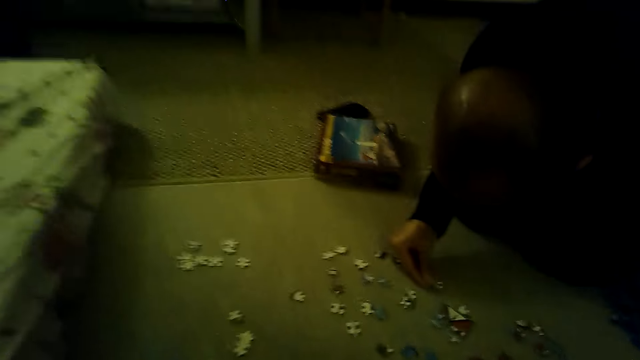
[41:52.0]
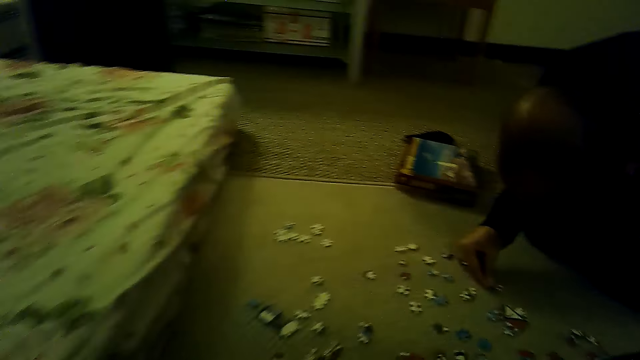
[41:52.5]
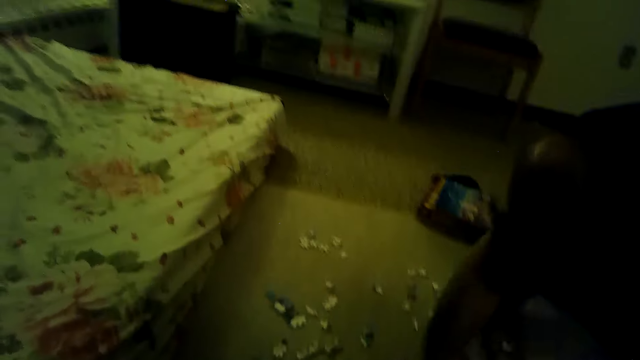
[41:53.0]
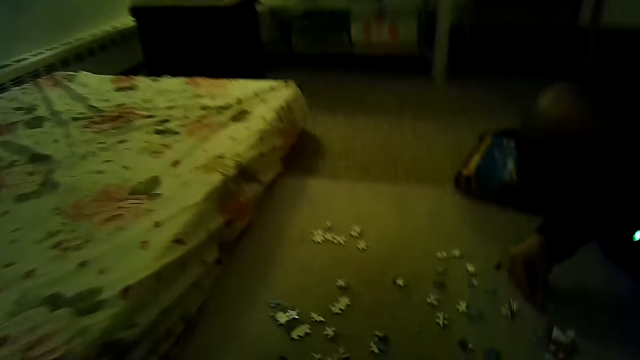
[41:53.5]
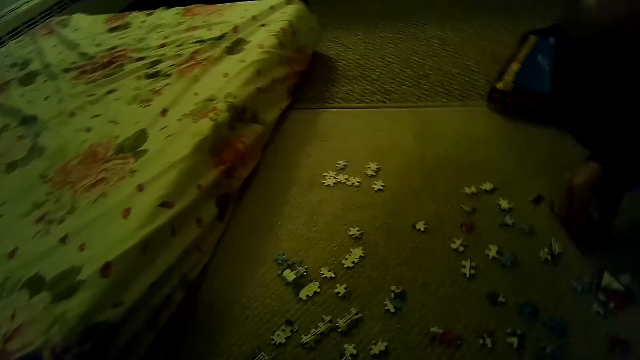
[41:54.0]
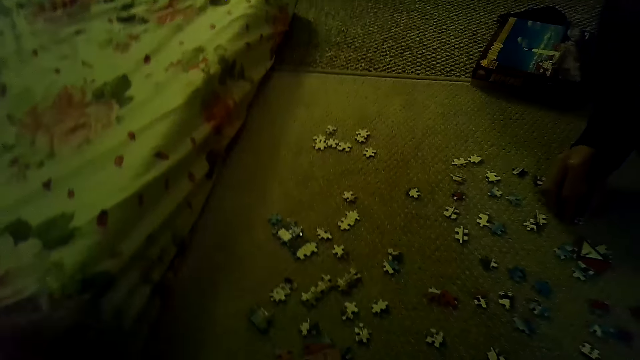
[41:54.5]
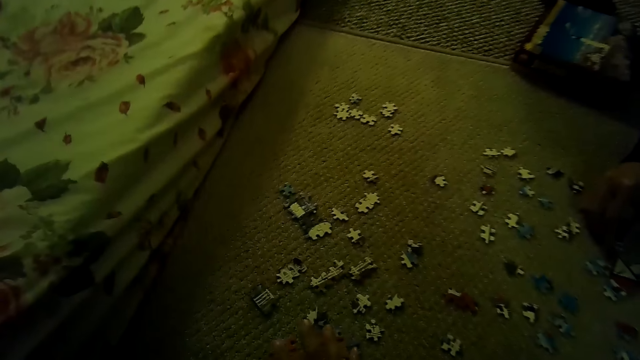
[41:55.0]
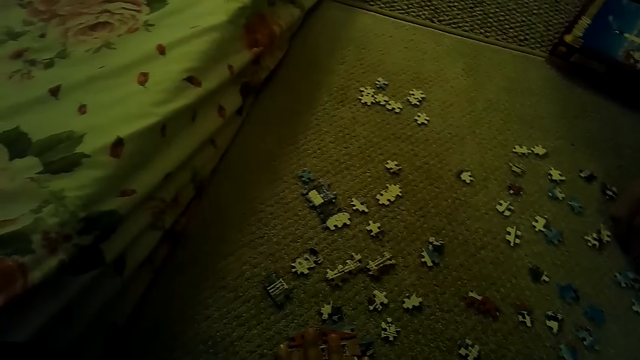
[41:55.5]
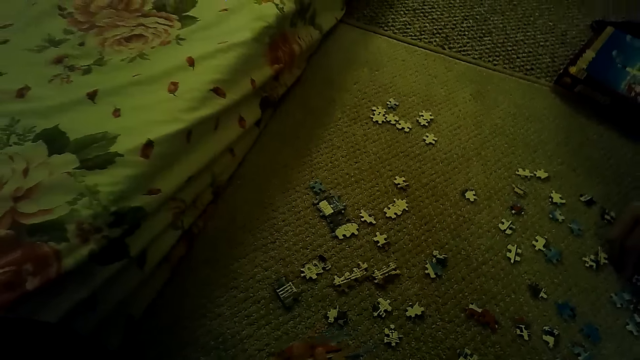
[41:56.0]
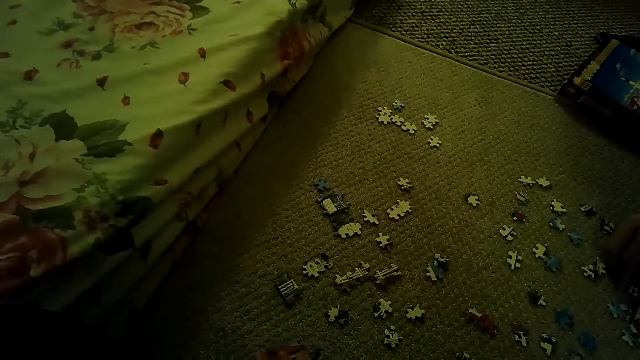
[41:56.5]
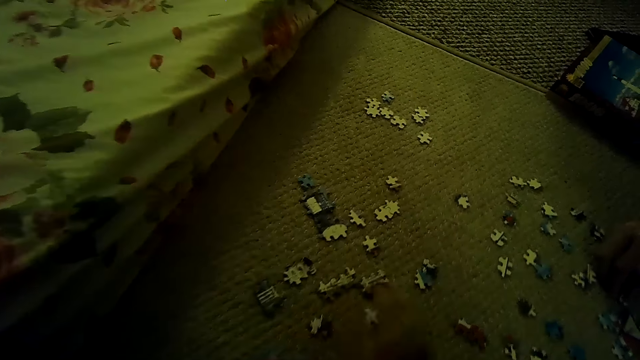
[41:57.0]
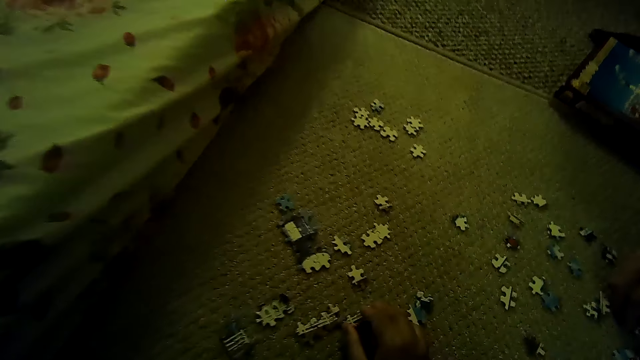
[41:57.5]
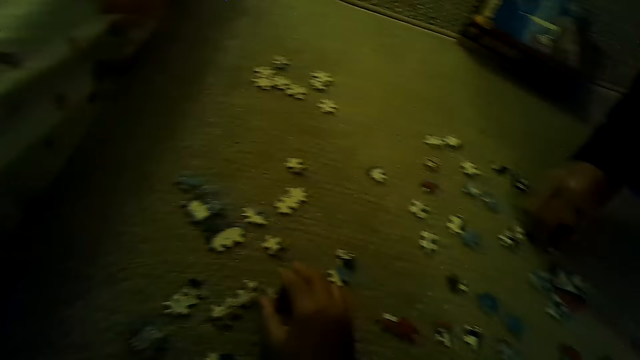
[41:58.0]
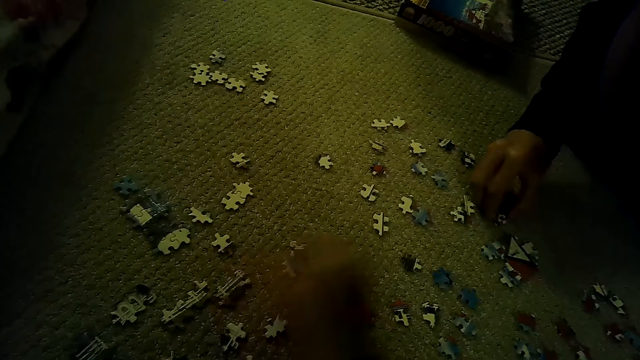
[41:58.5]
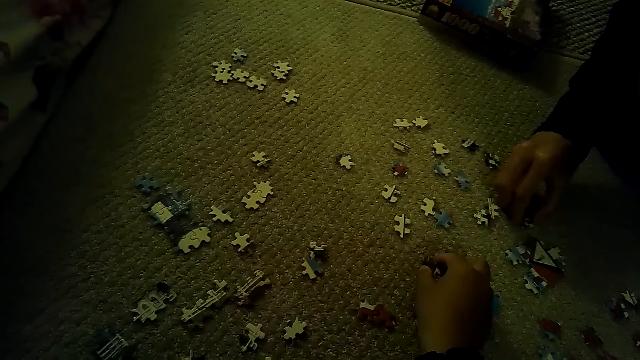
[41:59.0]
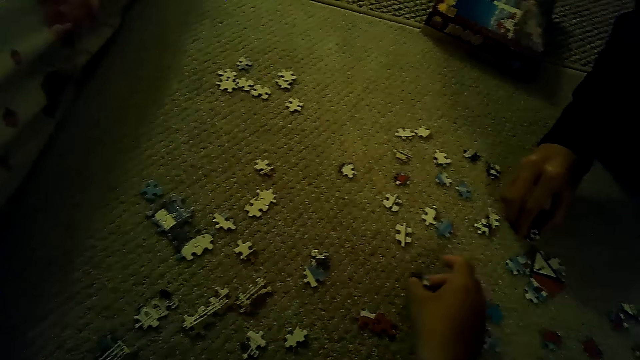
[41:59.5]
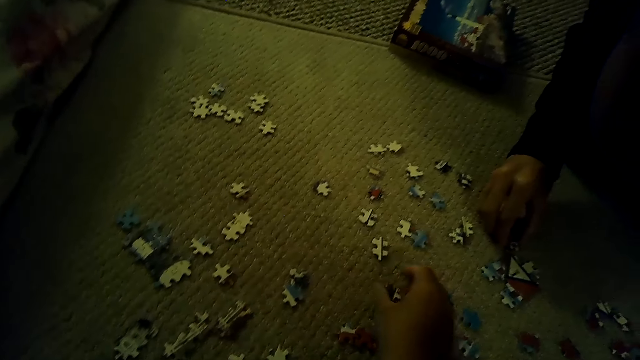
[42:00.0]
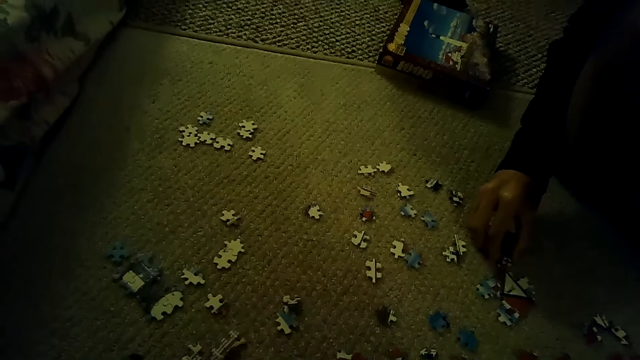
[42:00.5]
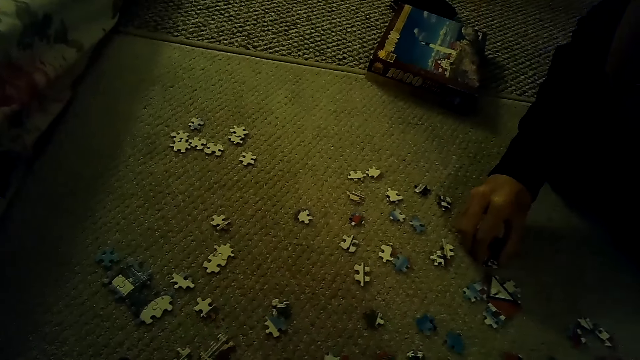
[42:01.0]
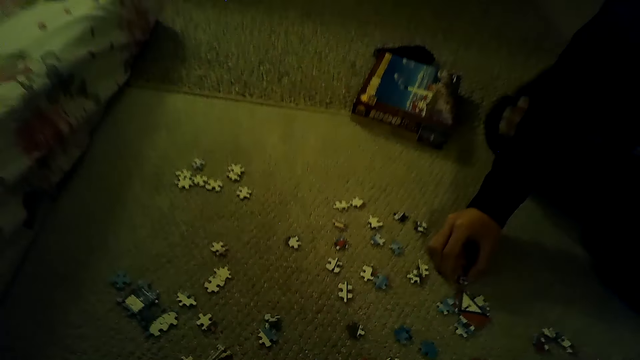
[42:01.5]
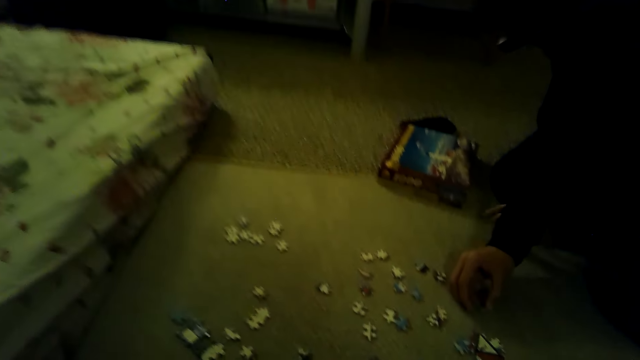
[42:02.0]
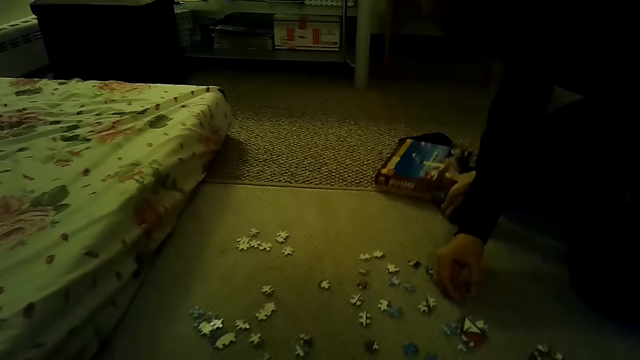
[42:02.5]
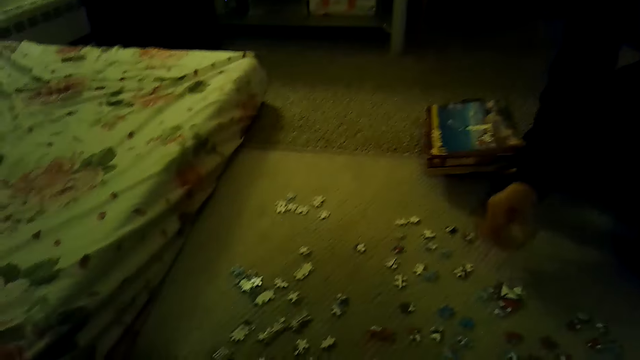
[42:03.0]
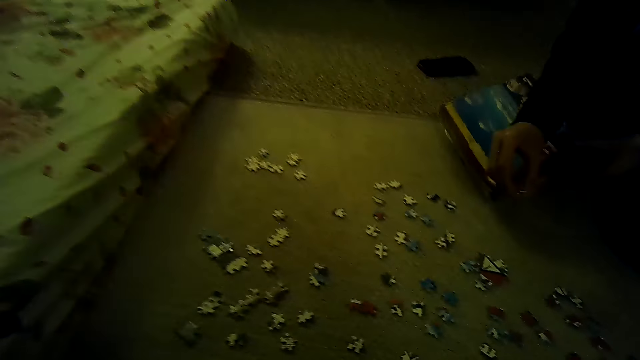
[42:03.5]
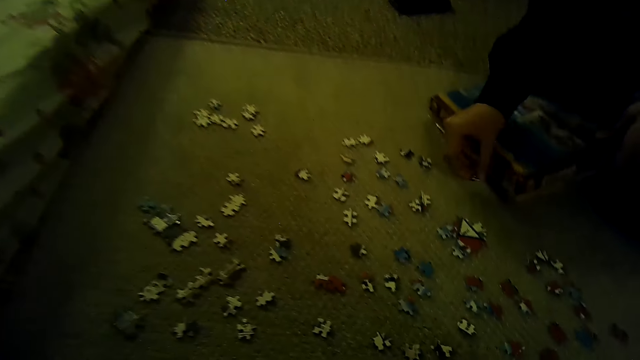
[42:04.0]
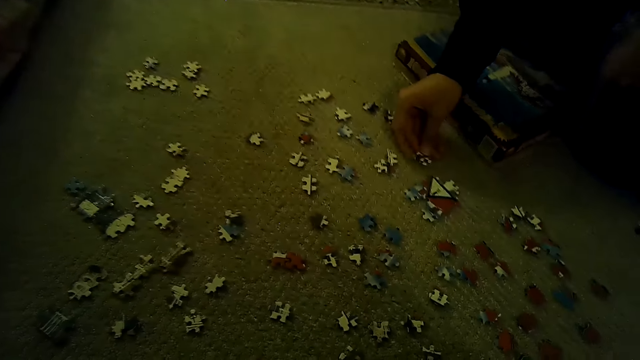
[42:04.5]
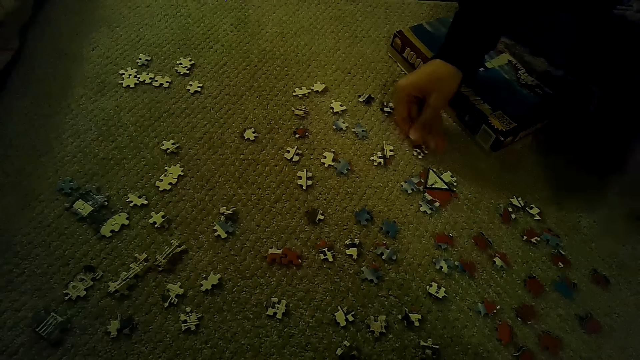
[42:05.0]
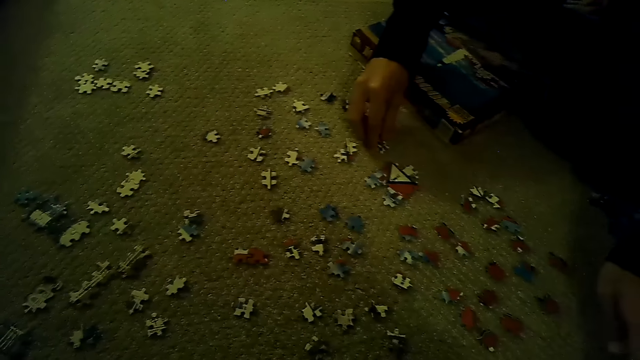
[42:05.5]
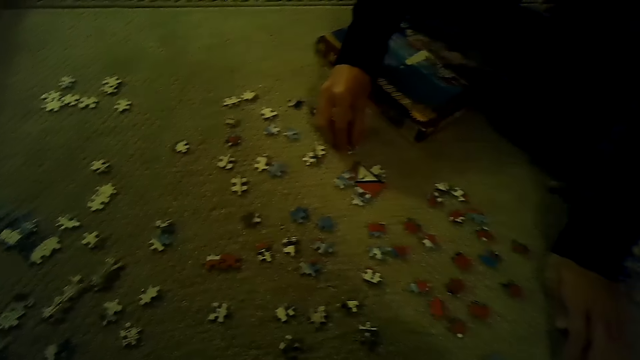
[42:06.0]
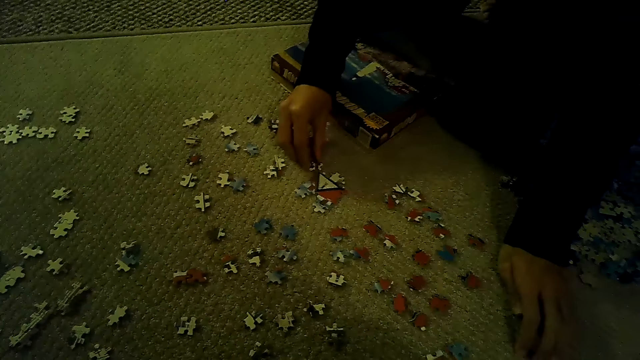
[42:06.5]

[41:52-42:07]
The camera wearer moves the hand. They play the jigsaw puzzle on the floor, and pick a puzzle piece. A man fixes the puzzle piece. The camera wearer picks the box from the floor. The man plays the jigsaw puzzle on the floor.

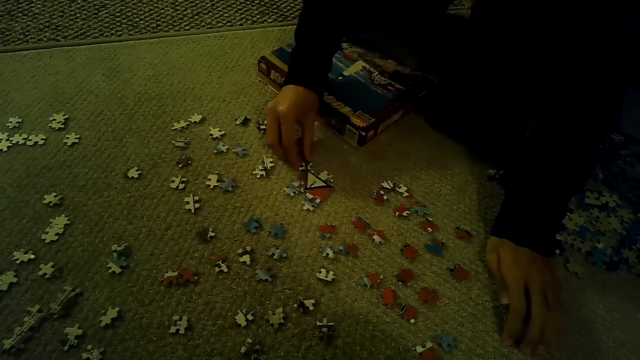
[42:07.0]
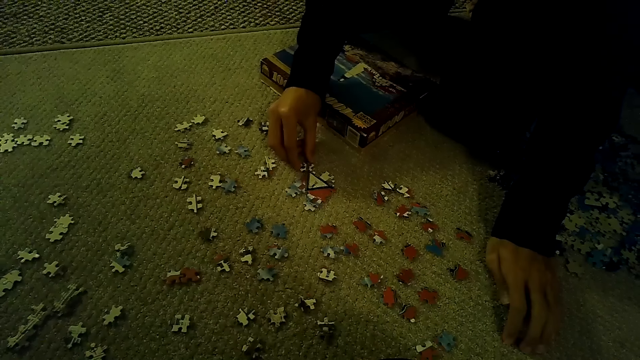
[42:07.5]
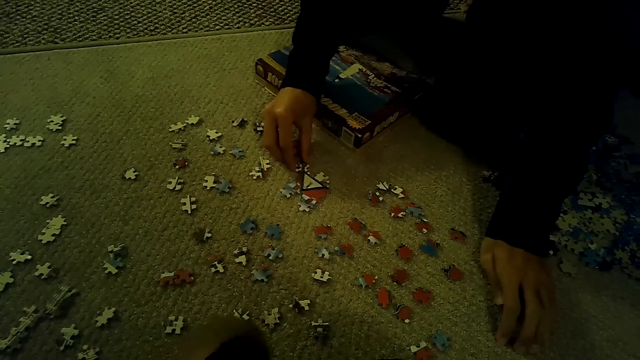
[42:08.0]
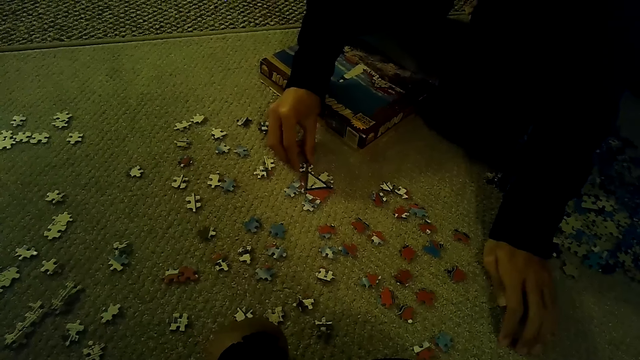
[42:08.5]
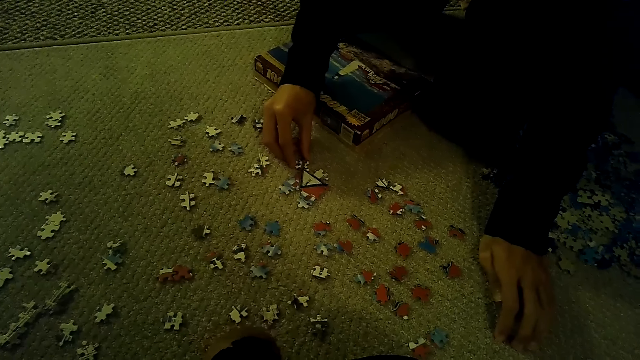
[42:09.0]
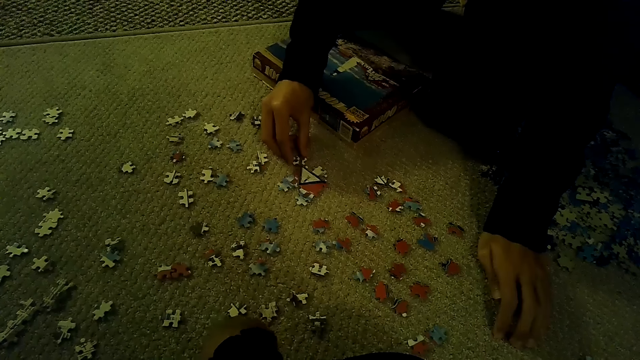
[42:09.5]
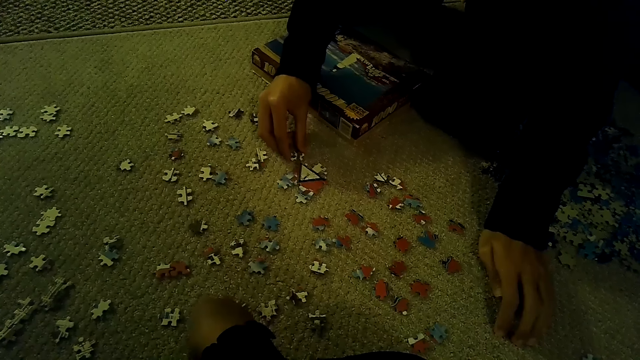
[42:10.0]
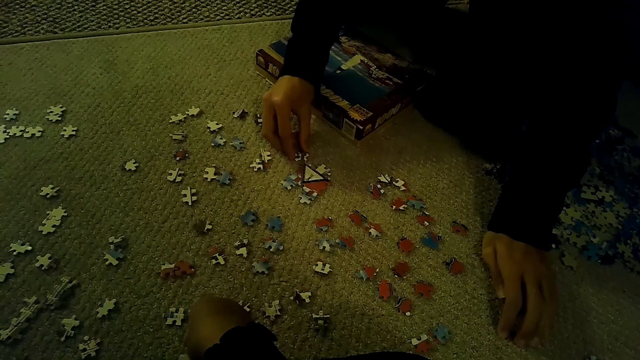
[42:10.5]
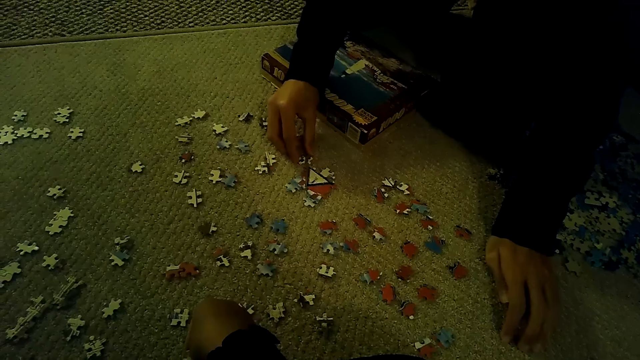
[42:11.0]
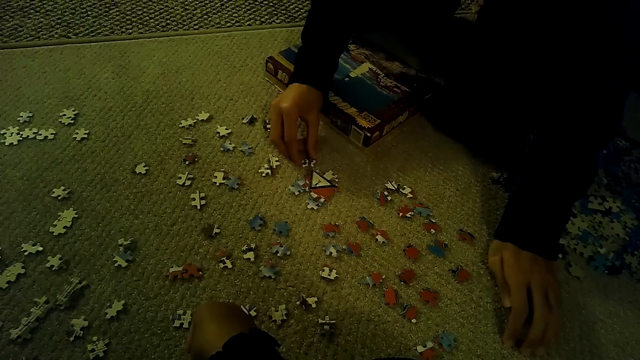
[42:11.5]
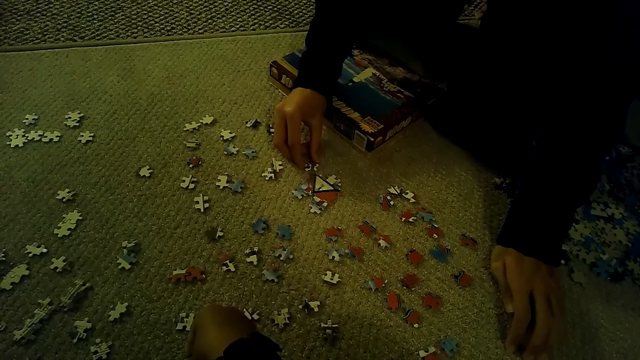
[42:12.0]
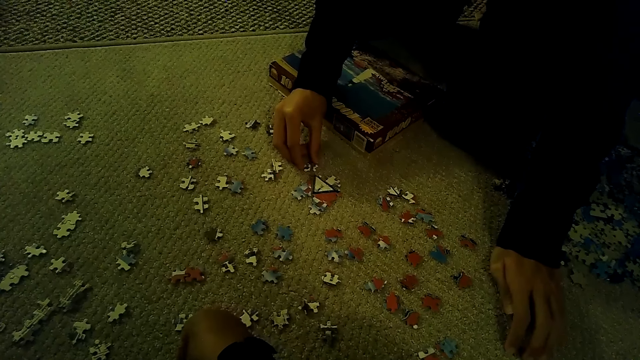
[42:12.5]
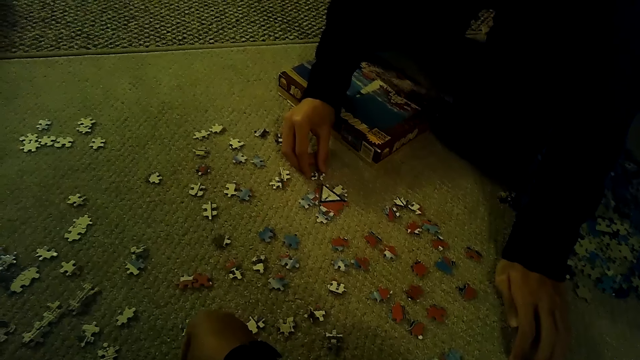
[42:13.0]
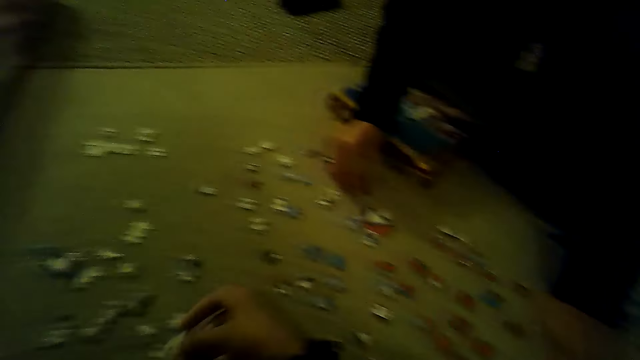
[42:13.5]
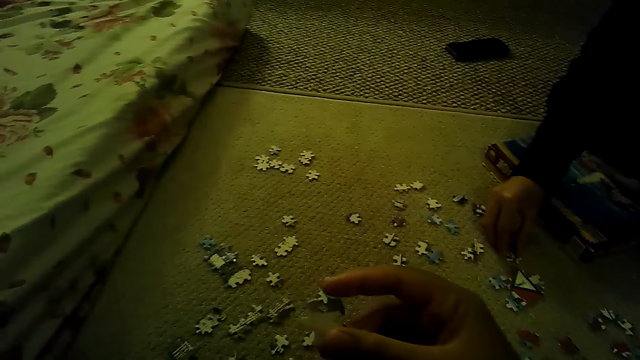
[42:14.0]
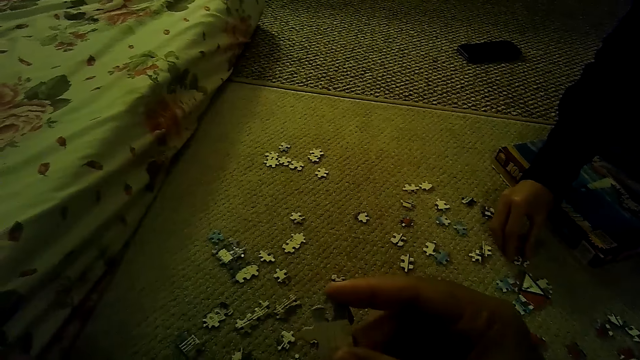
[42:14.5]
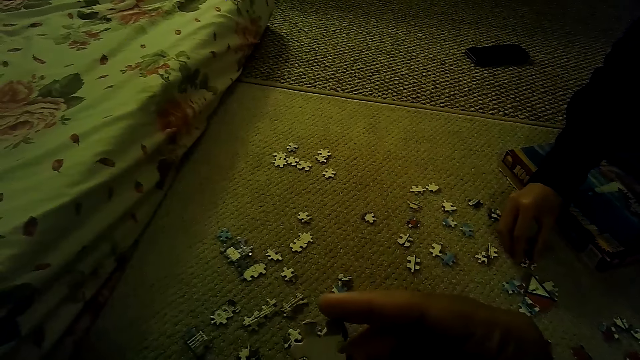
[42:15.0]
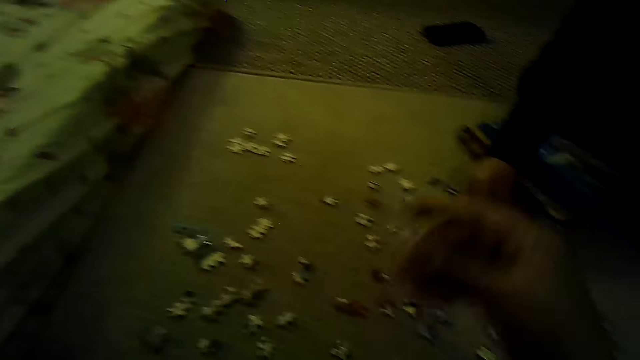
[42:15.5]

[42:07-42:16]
The camera wearer plays the jigsaw puzzle on the floor. They hold a puzzle piece.
